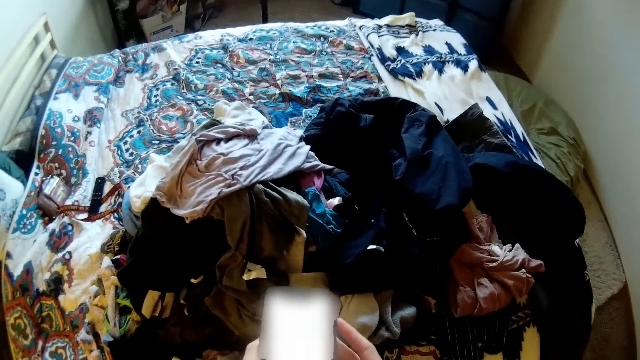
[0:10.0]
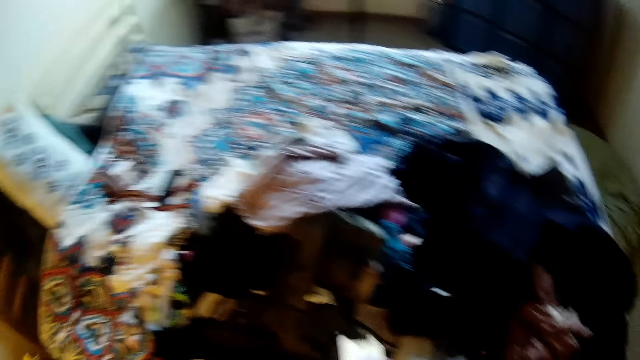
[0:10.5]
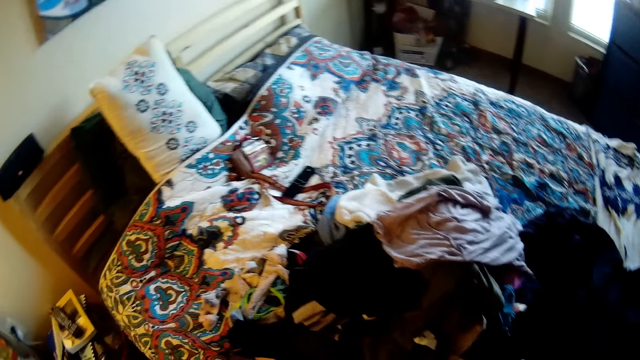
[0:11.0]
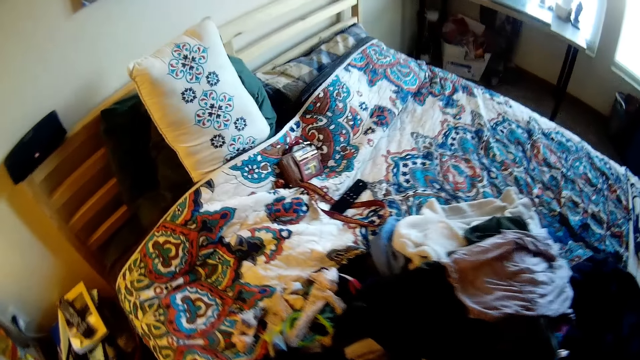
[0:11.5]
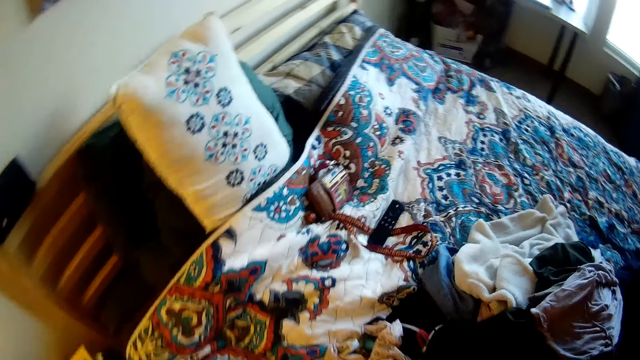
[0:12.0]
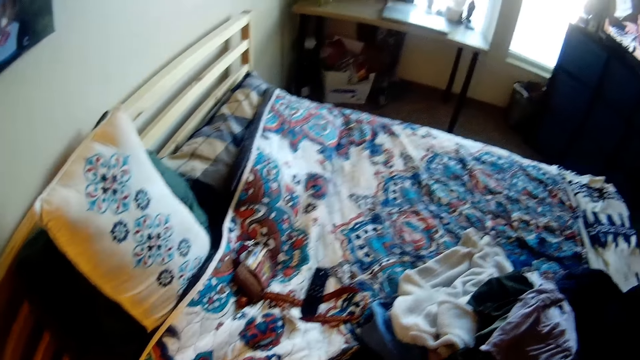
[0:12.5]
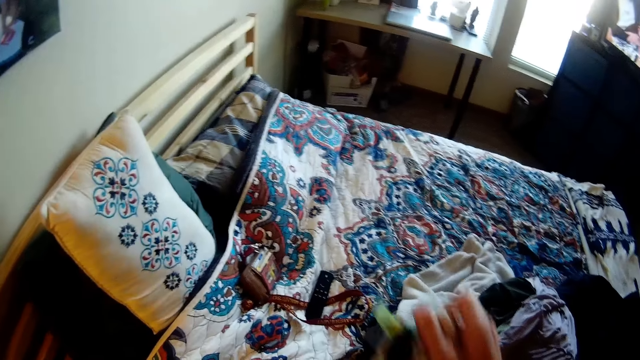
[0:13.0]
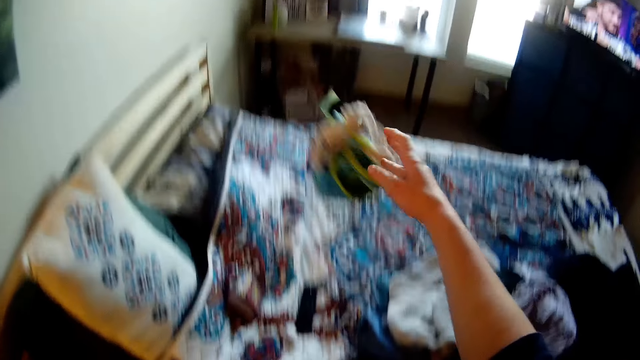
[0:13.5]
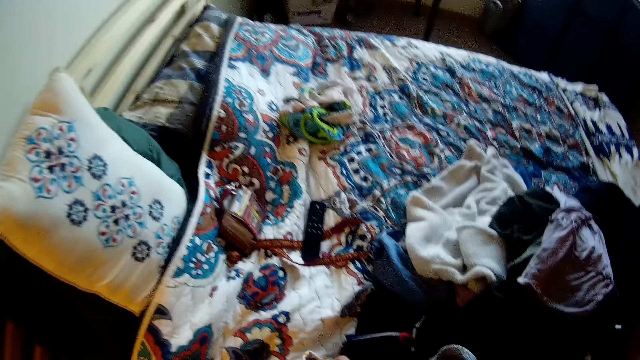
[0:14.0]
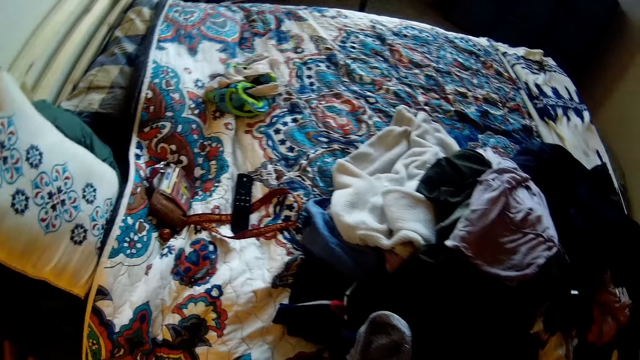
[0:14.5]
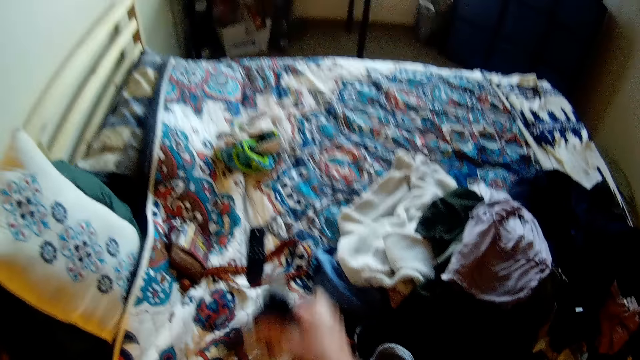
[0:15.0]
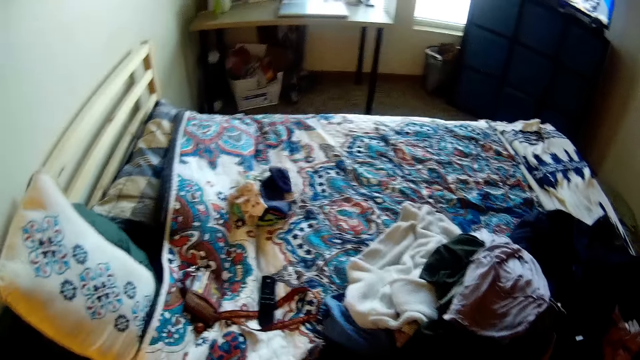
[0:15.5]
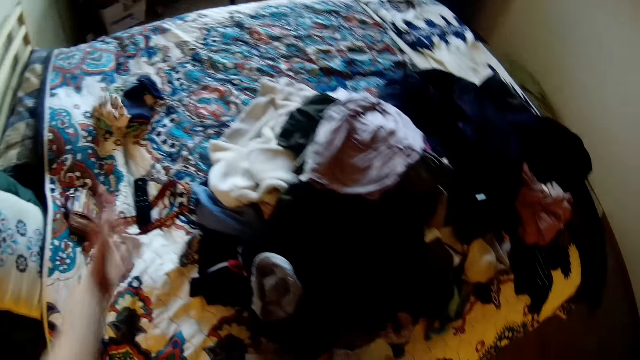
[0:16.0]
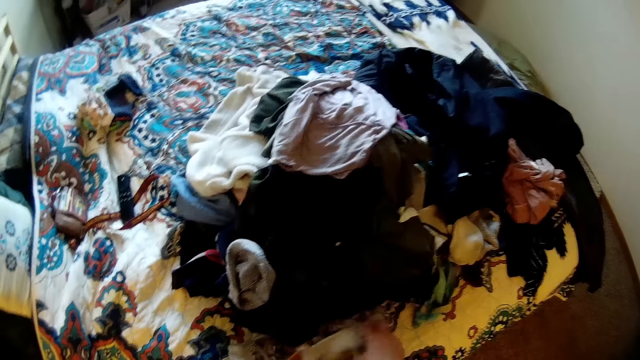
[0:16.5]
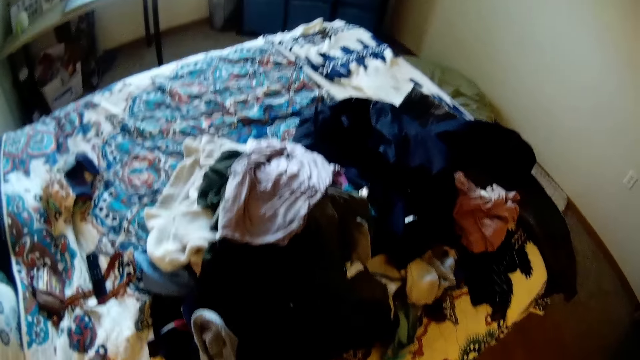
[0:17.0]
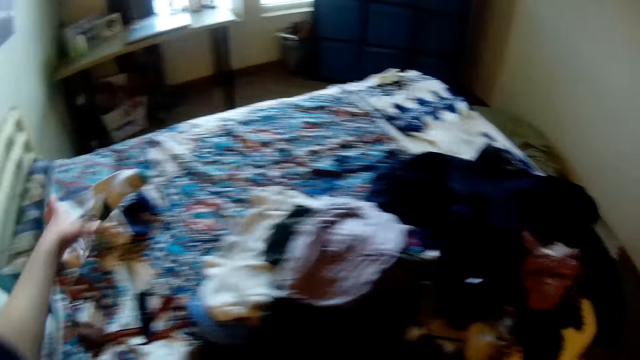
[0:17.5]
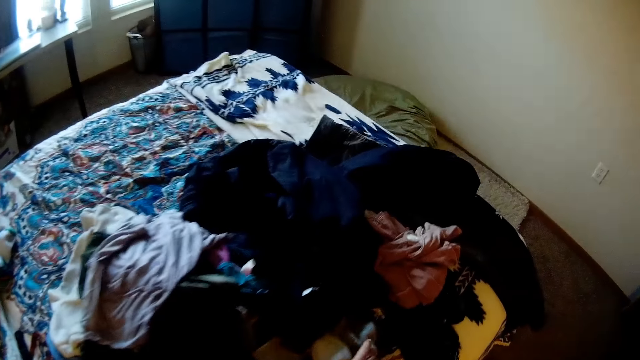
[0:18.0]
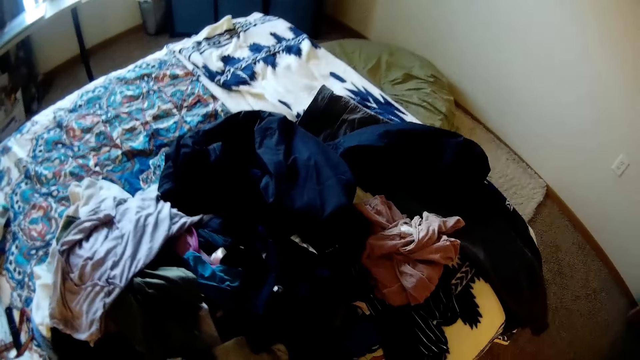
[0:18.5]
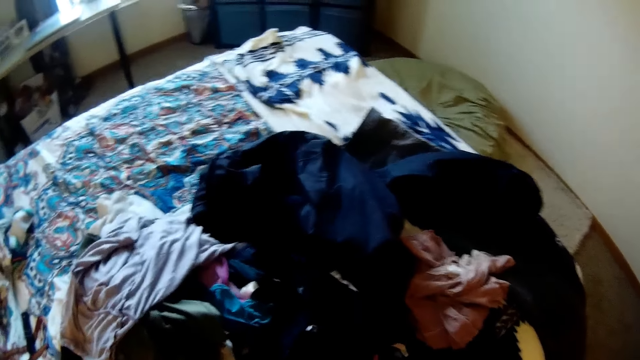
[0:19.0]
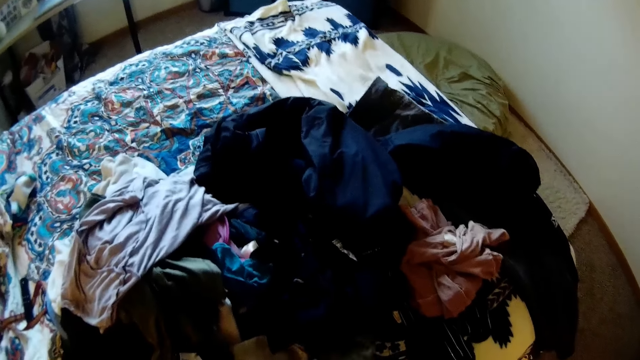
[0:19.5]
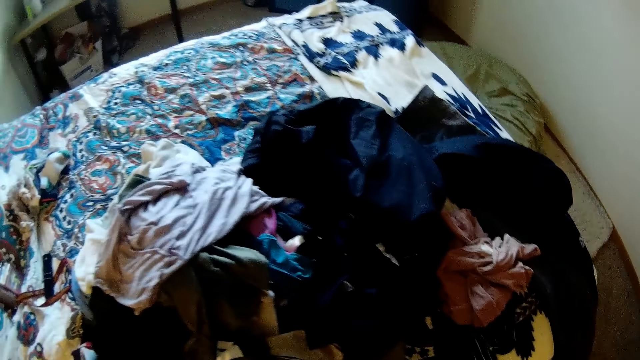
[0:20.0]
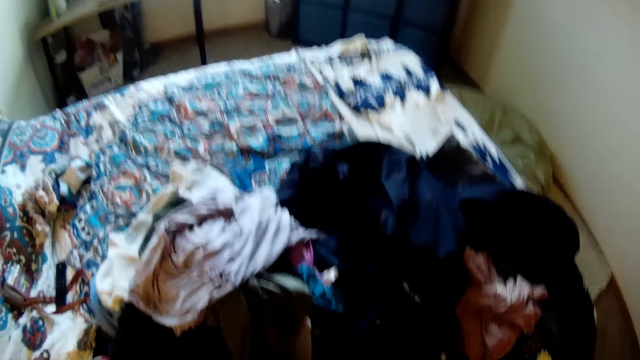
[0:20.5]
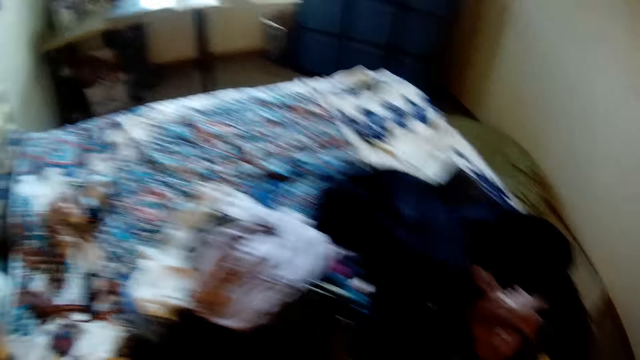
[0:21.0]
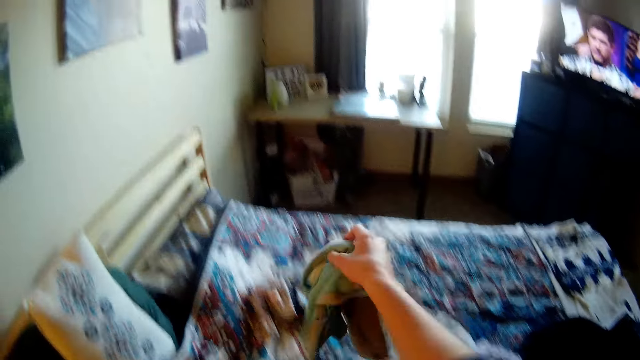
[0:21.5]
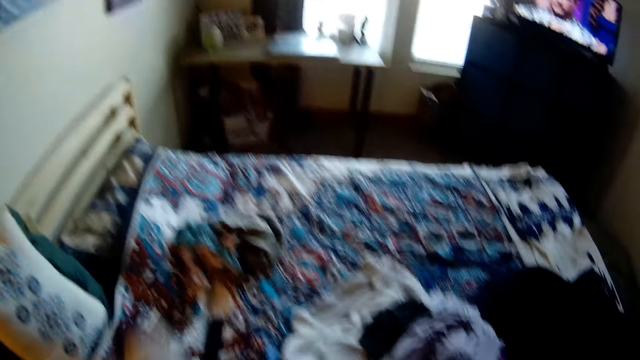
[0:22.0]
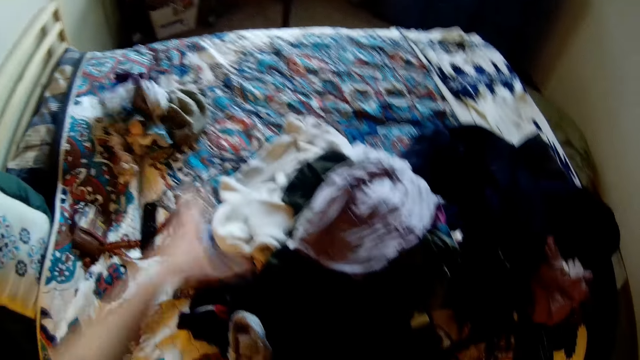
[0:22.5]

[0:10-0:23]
The camera wearer looks at the bed. They throw some clothing on the bed. They look at the clothes.

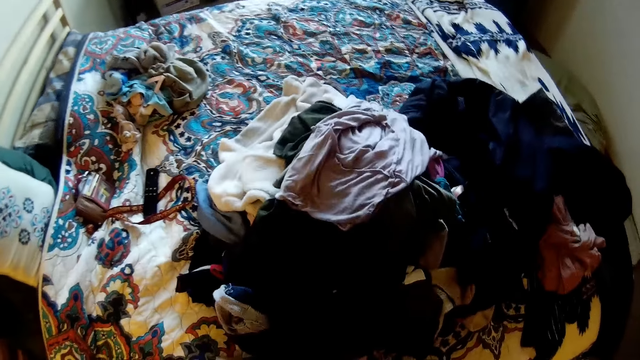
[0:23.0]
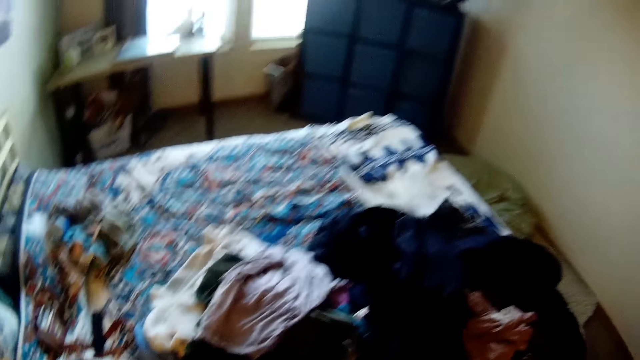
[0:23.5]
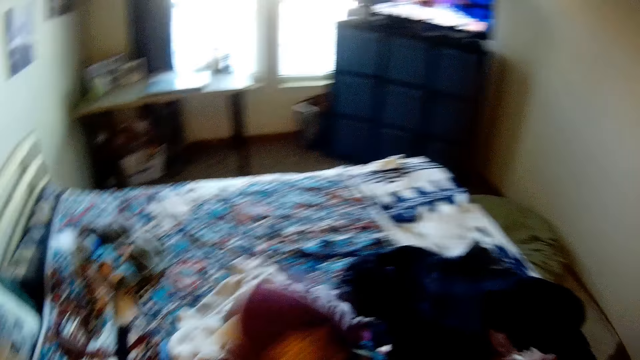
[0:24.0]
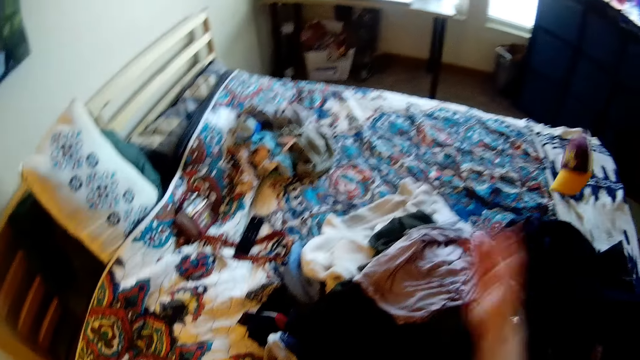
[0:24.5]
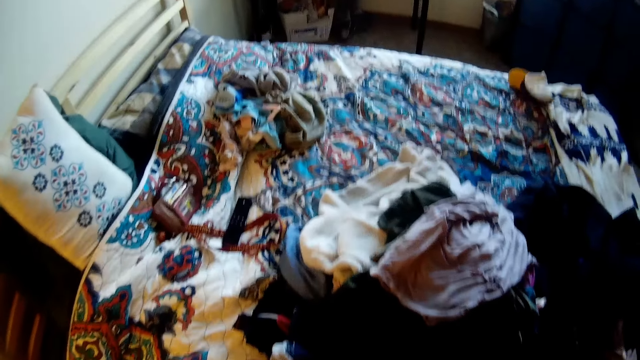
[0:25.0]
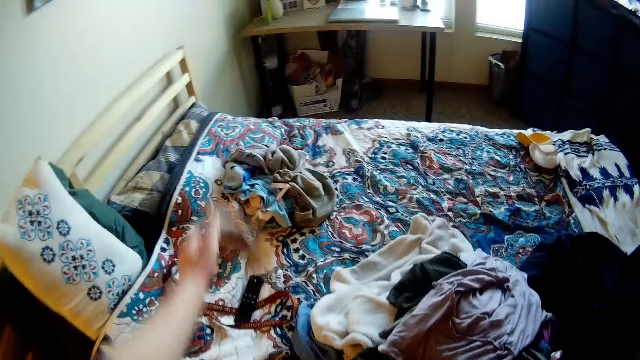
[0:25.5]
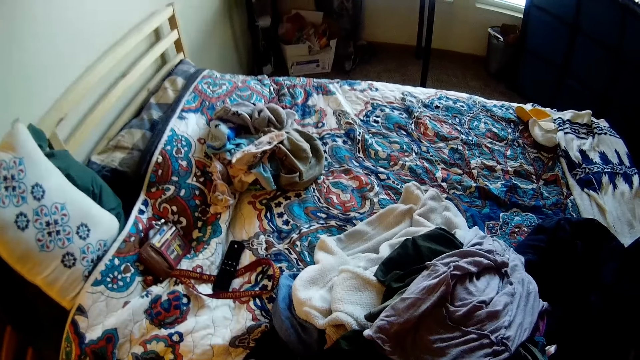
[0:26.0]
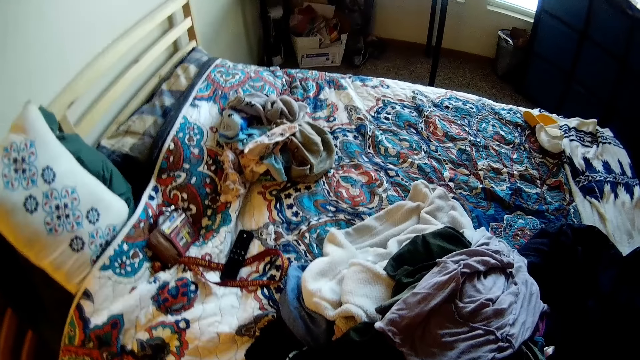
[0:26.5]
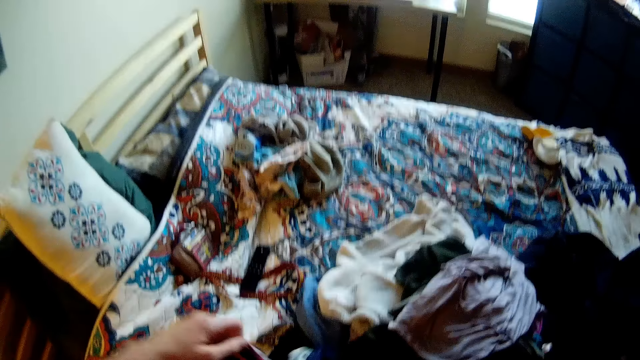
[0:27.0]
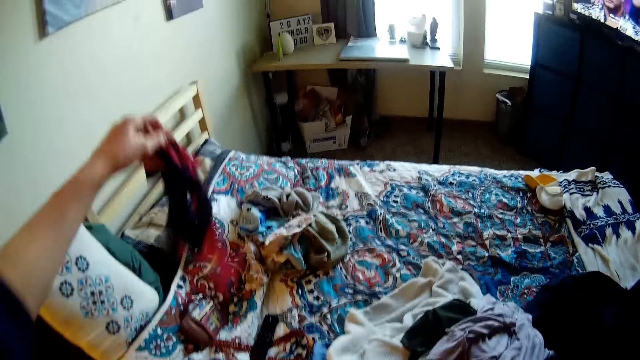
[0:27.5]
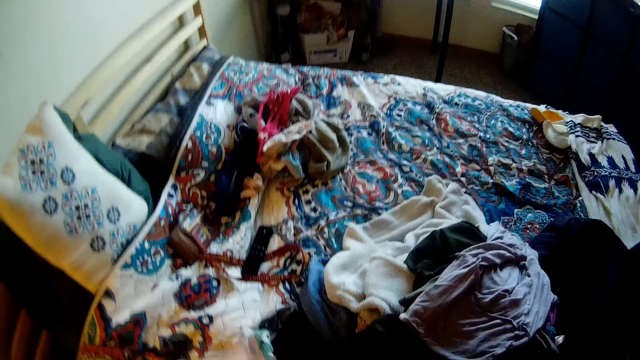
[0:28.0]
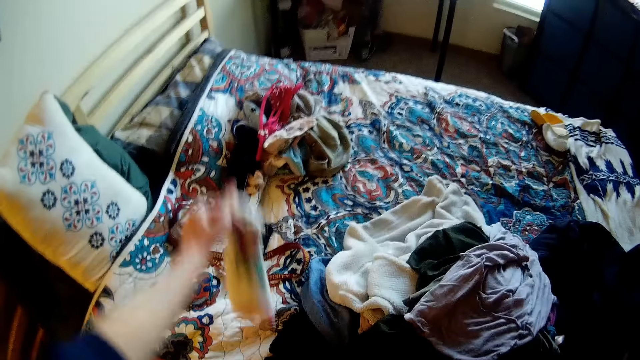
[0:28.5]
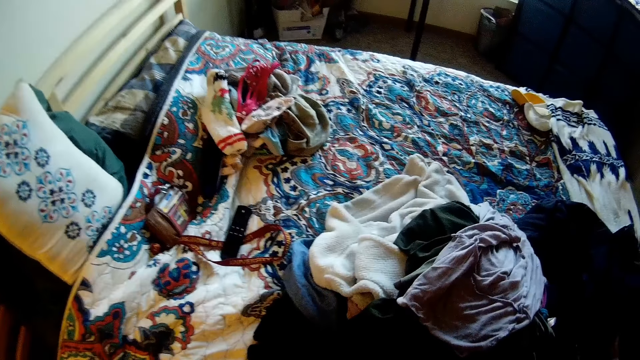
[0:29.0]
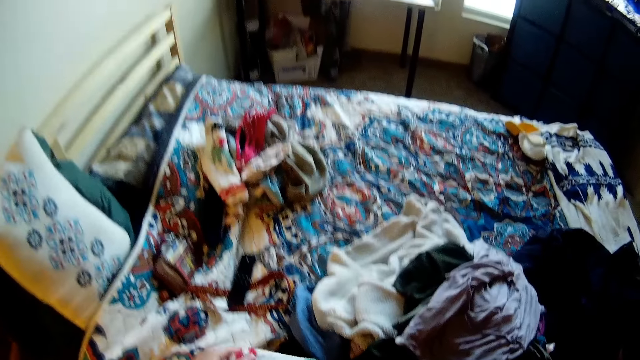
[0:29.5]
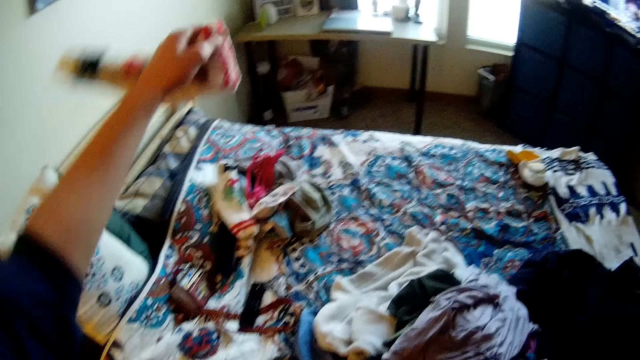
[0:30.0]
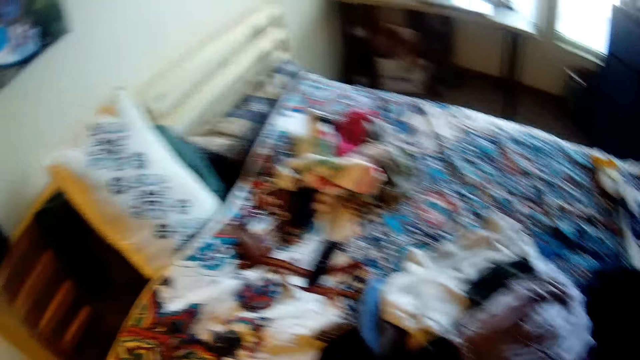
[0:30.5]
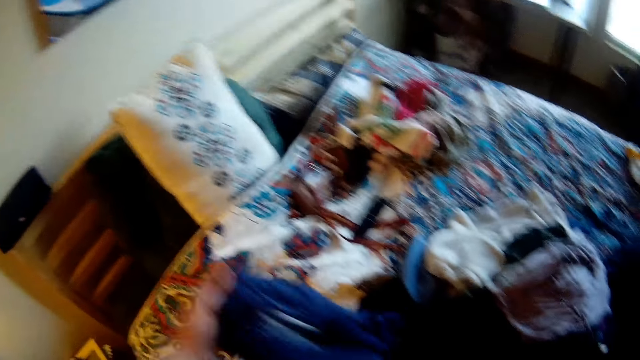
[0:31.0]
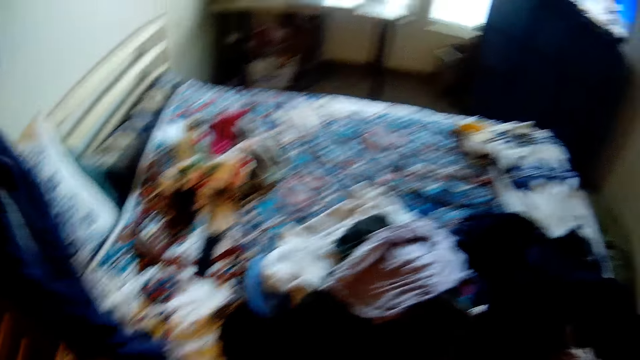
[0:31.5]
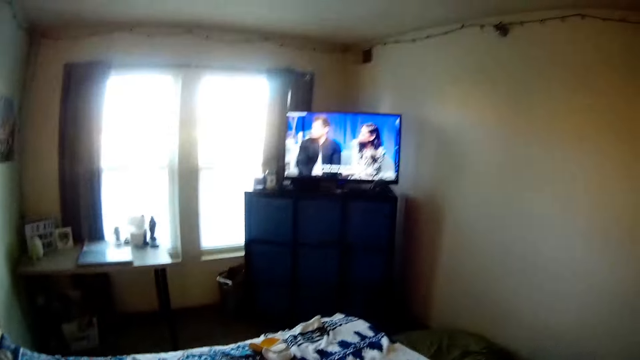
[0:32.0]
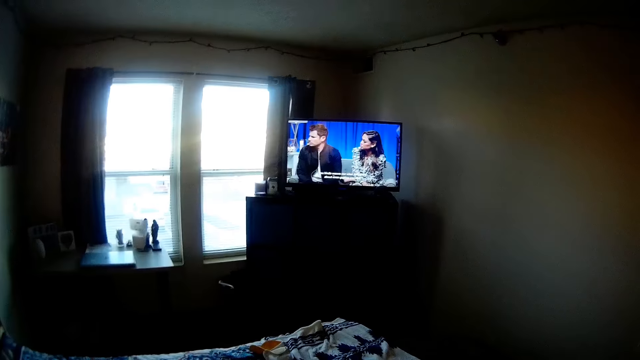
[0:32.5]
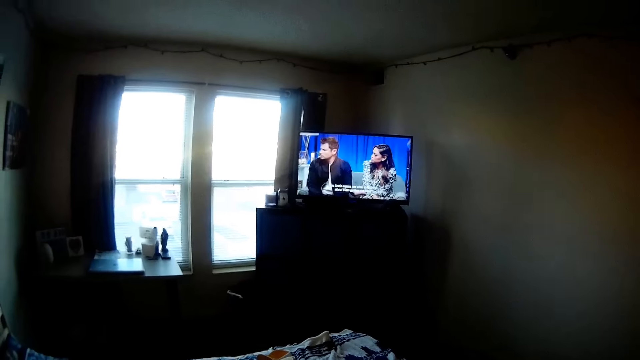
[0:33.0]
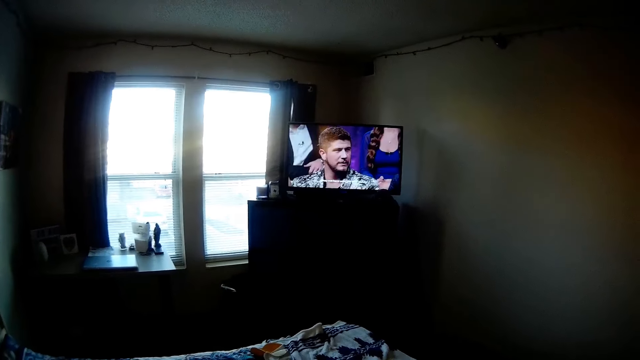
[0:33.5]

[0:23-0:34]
The camera wearer throws the cap on the bed. They throw the socks into the bed. They hold the top, hold the socks. They throw the socks into the bed. They hold the socks, hold the cloth. They watch the television.
